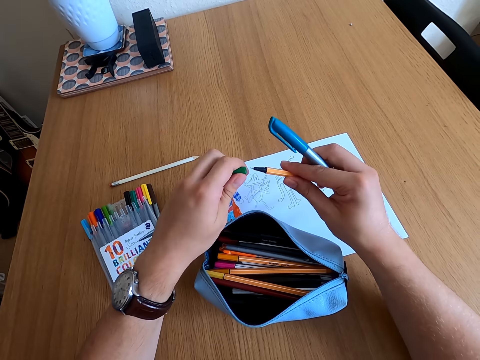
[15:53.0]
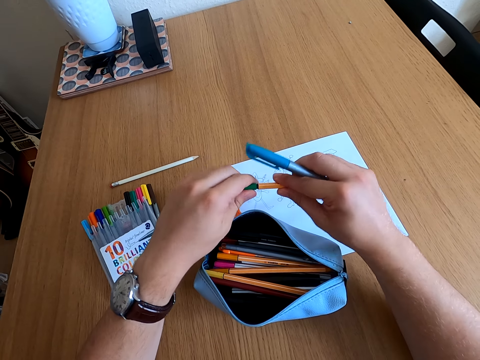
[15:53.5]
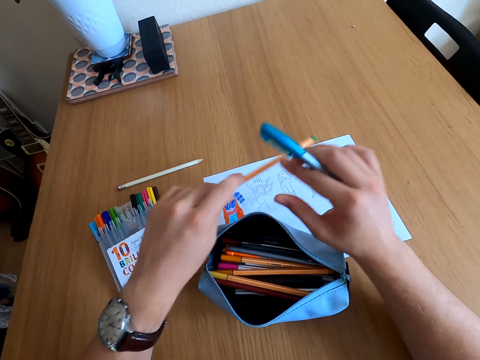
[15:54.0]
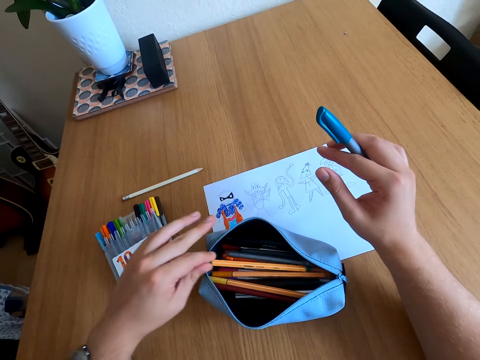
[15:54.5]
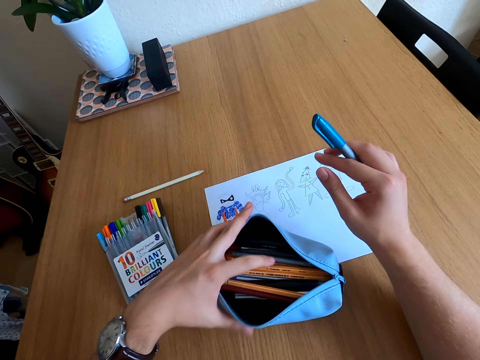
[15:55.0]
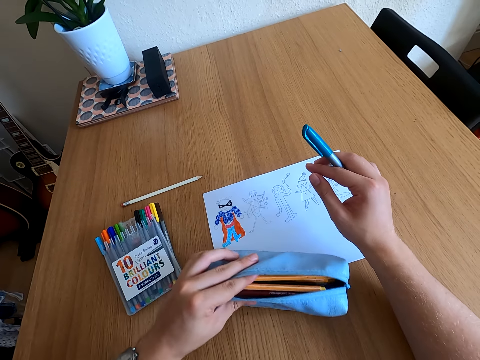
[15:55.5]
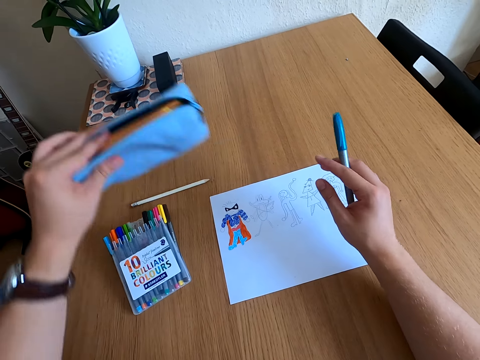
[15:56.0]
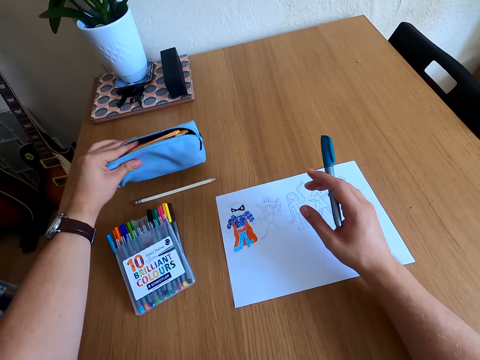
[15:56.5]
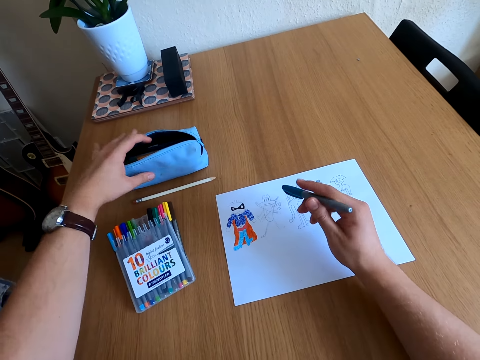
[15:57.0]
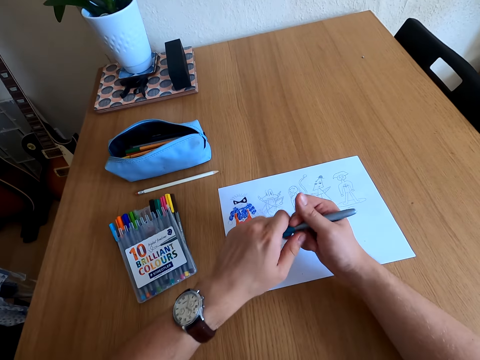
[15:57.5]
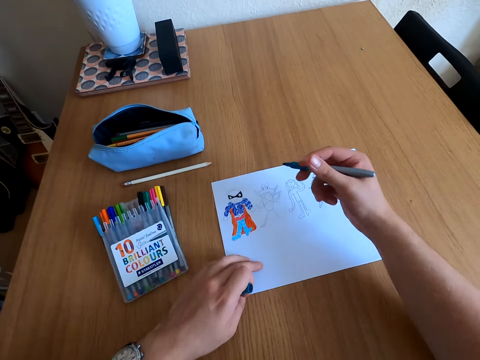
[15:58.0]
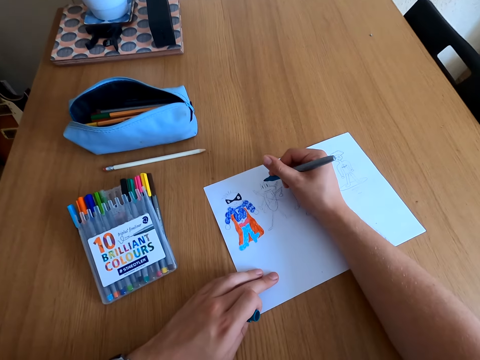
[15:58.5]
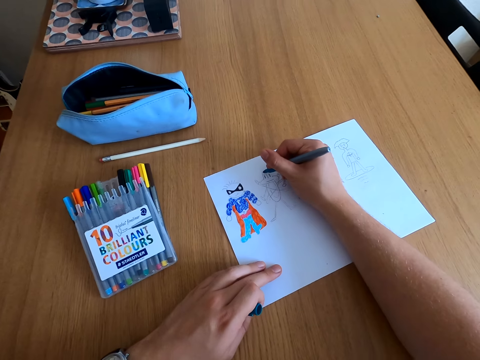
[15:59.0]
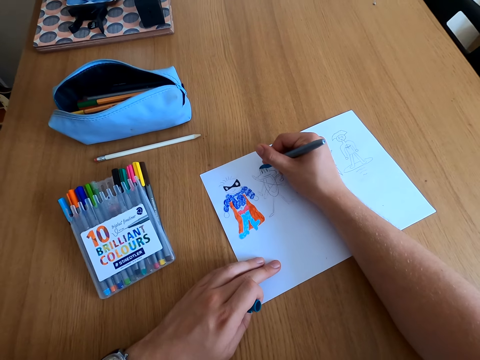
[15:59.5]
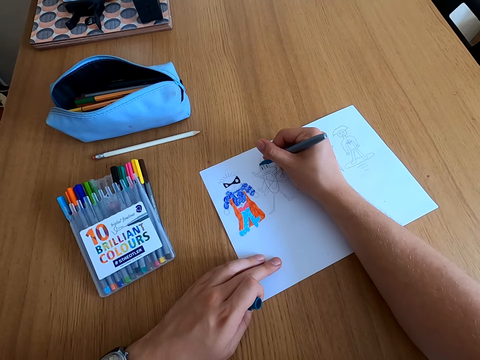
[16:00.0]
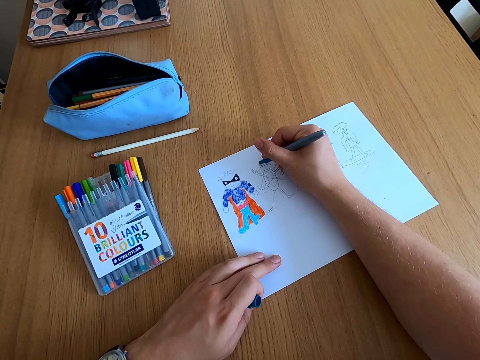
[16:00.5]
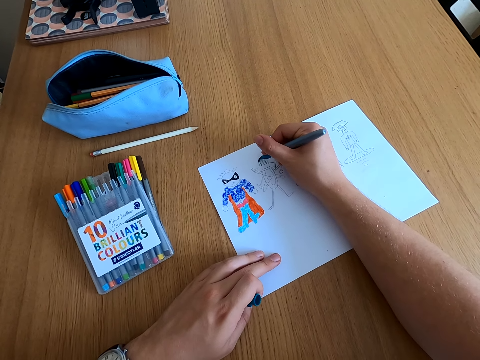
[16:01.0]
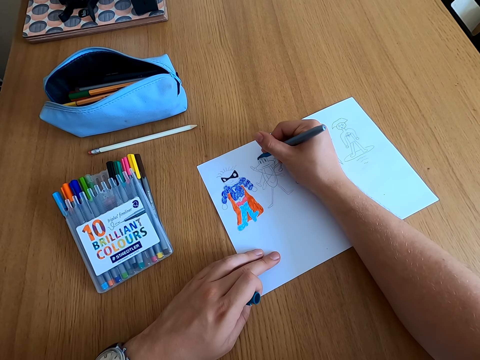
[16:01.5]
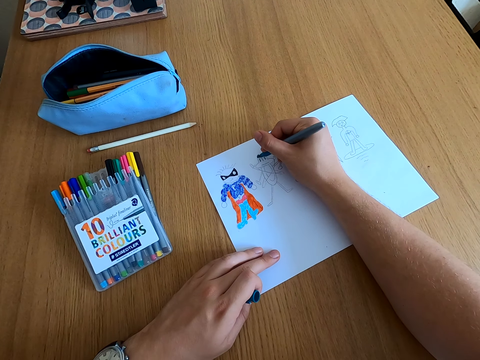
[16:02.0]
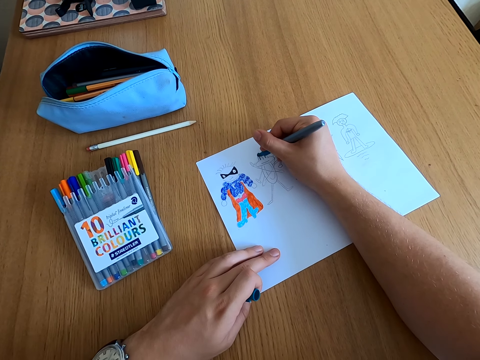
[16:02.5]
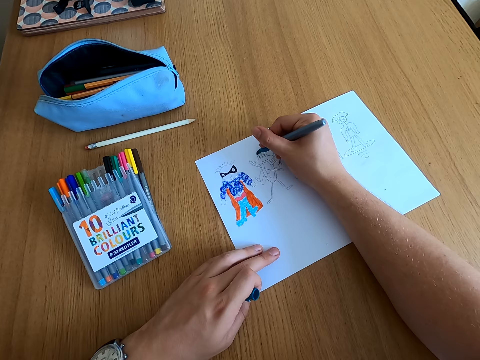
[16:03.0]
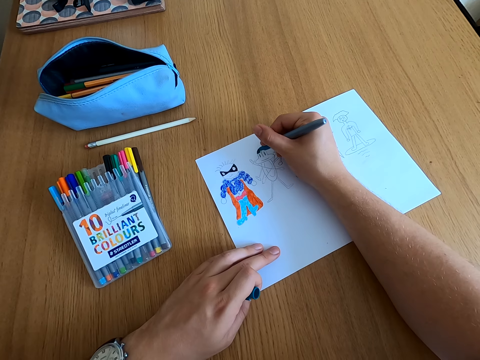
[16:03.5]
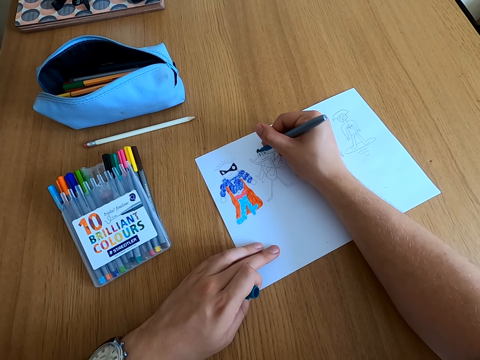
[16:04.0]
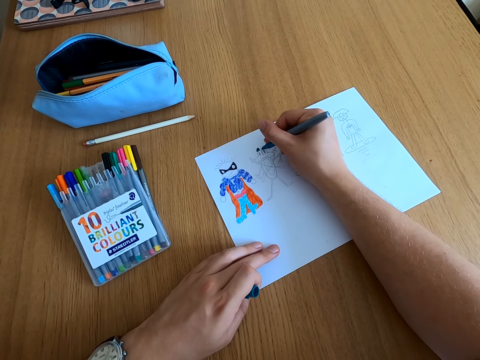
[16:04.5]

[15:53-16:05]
The camera wearer closes the color pen lid and places the pen in the pouch bag. They pick up the pouch bag and place the pouch bag on the table. They open the color pen lid and color the drawing.

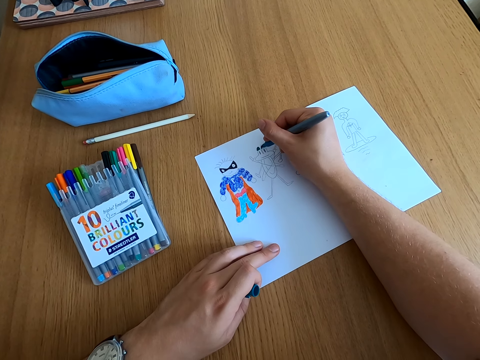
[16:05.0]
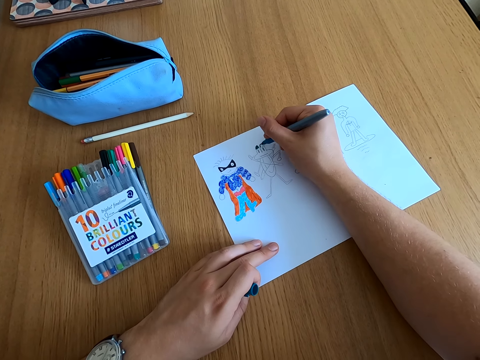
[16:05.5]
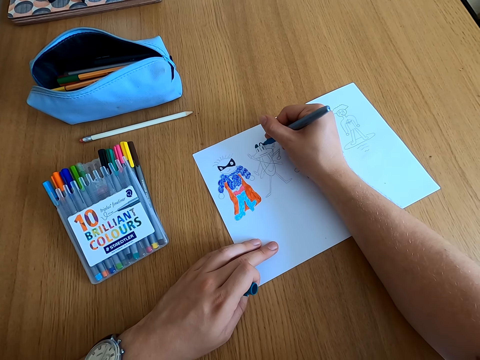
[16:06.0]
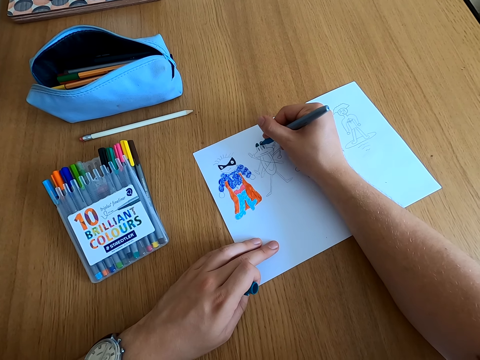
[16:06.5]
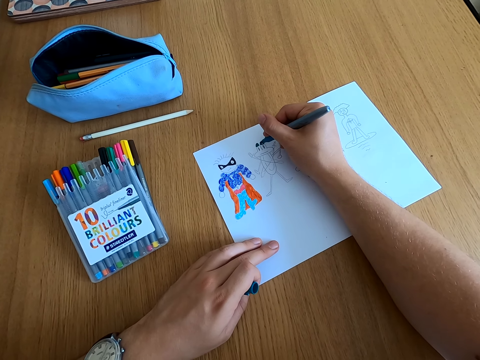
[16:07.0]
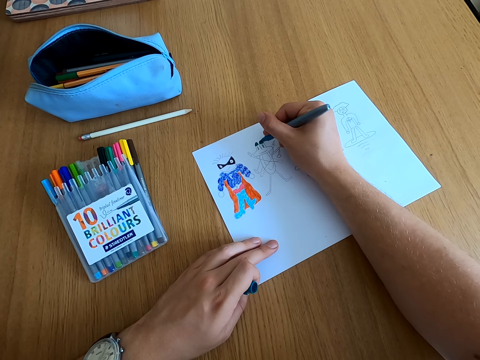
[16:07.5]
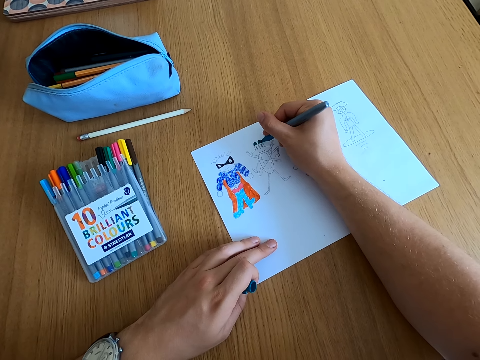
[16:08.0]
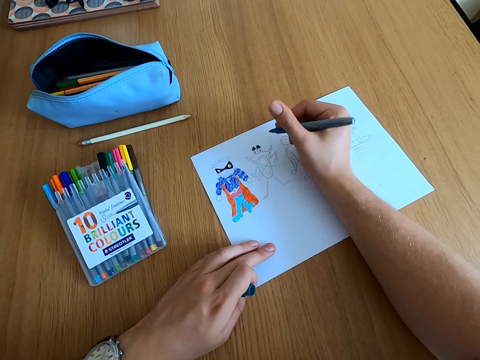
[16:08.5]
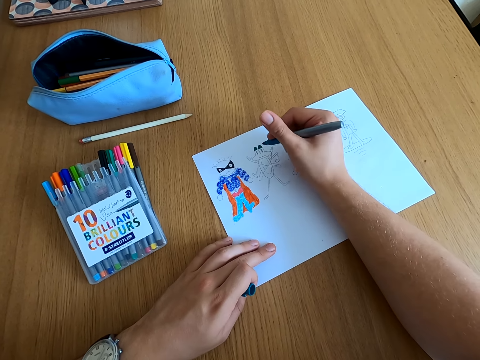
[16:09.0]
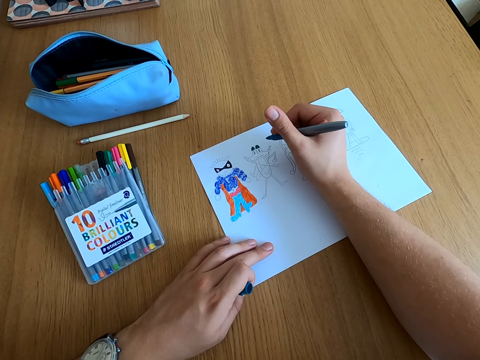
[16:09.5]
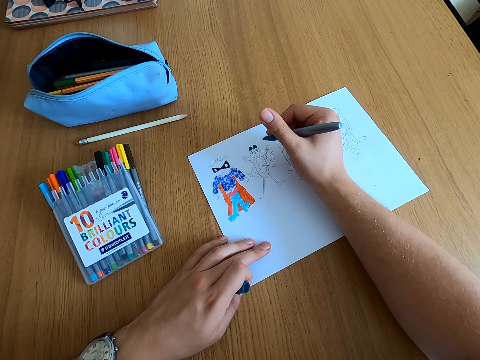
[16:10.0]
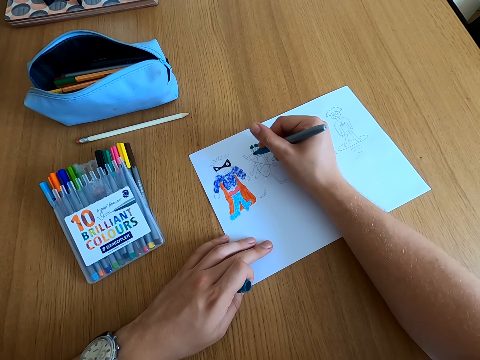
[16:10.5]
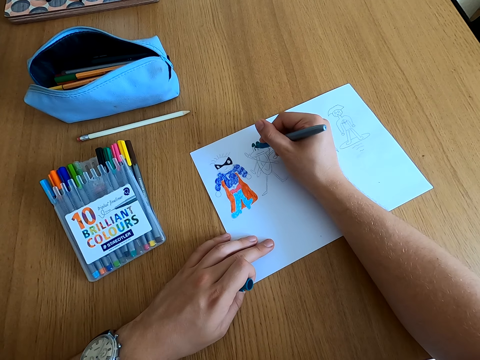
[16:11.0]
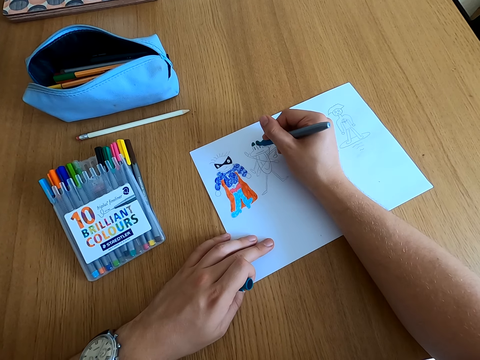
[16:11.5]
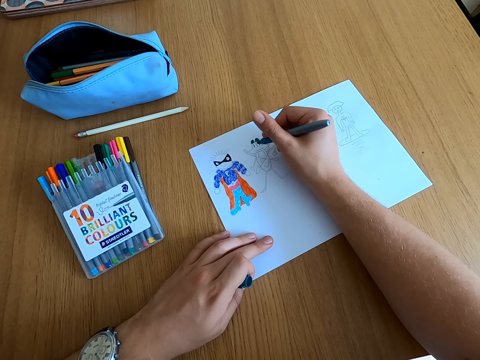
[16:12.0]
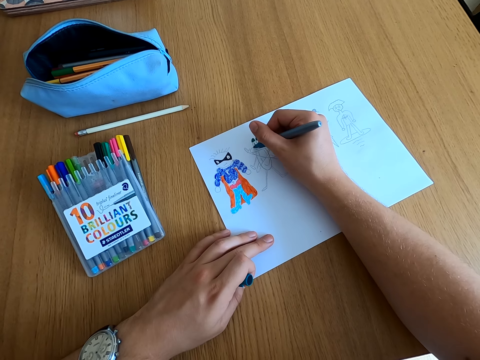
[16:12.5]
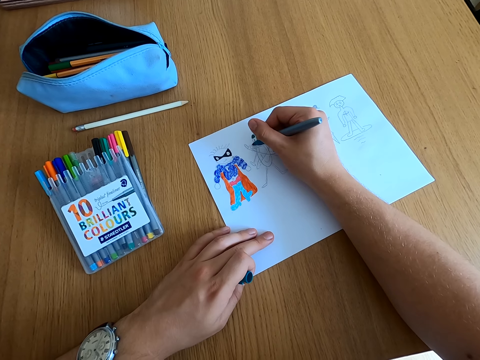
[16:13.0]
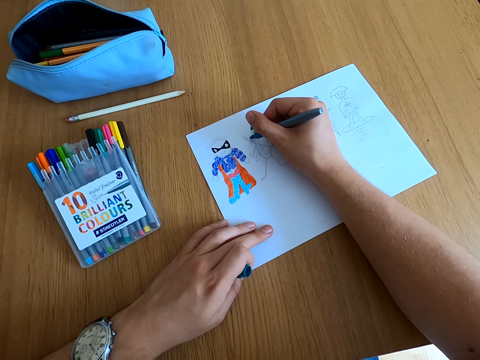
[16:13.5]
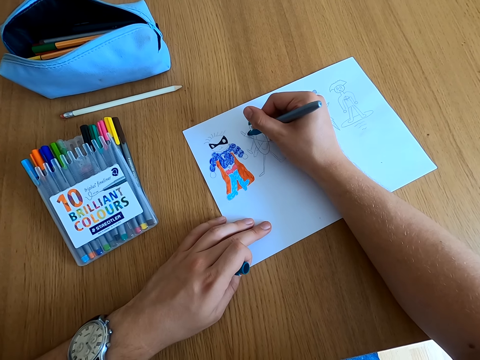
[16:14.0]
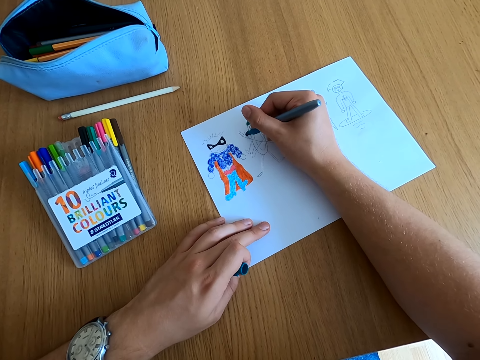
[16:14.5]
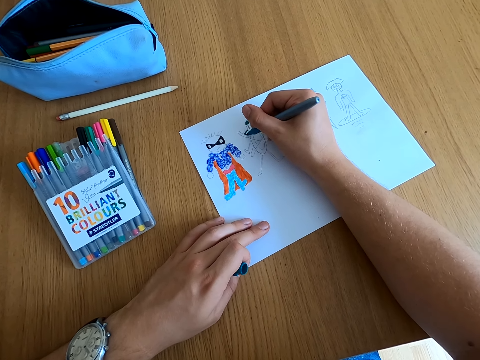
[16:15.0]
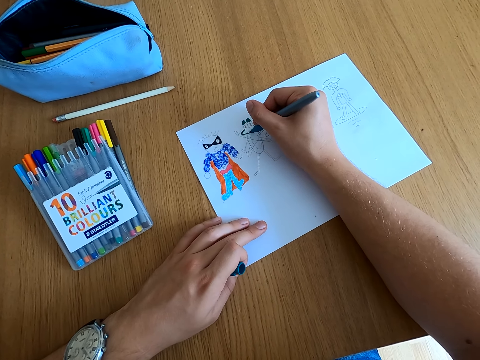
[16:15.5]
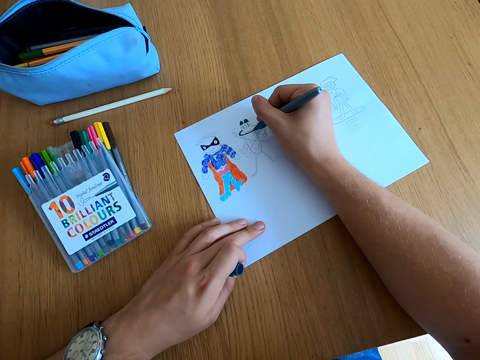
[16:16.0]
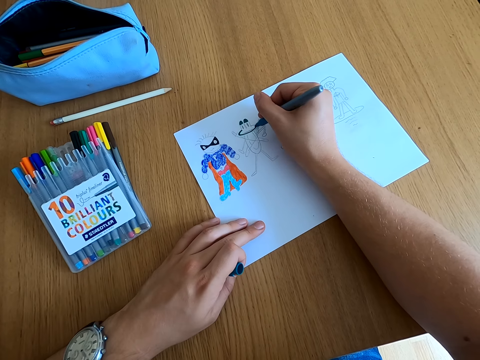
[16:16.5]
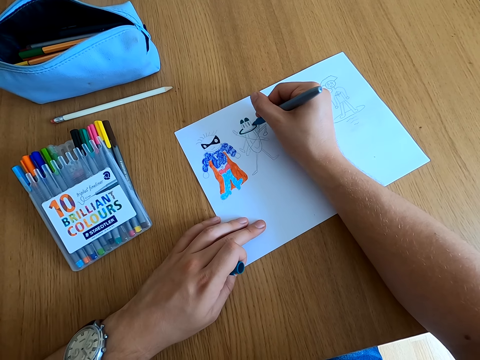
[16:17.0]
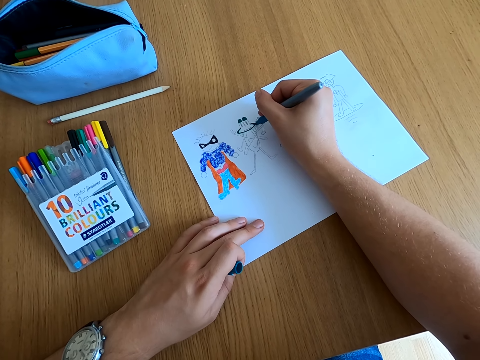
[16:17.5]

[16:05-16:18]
The camera wearer looks at the drawing. They color the drawing.

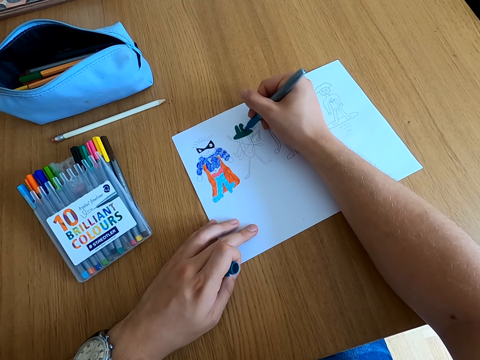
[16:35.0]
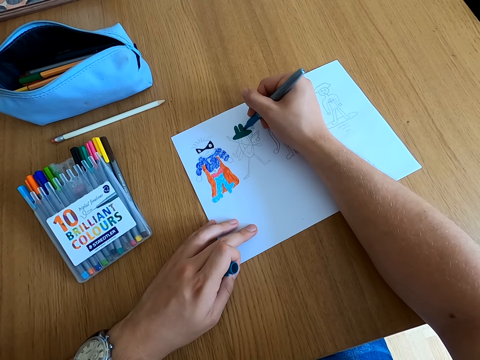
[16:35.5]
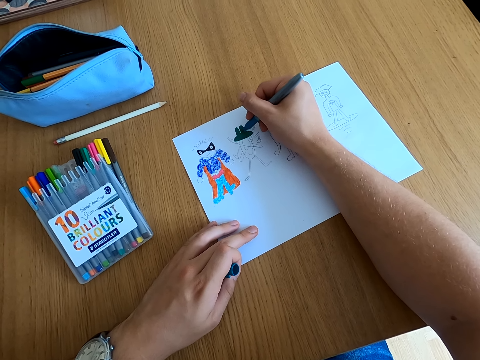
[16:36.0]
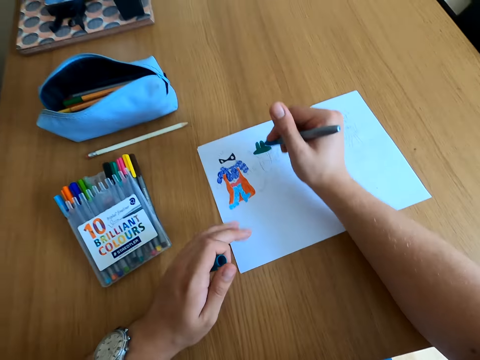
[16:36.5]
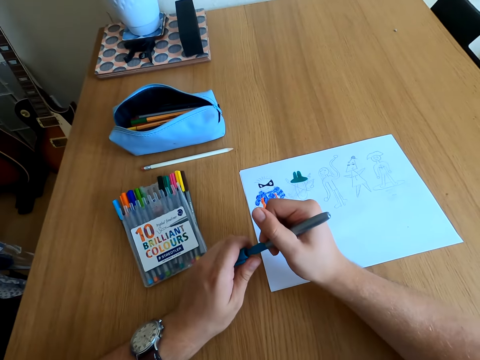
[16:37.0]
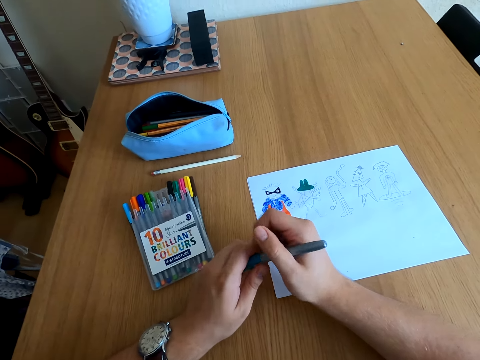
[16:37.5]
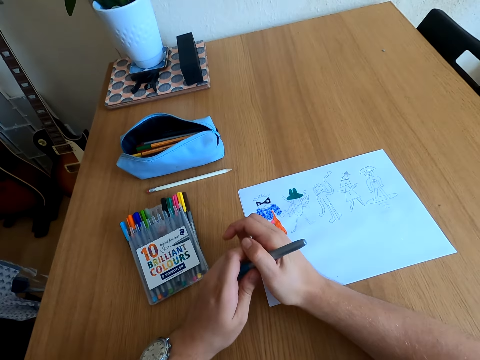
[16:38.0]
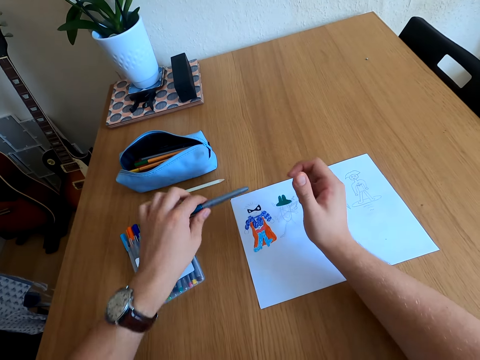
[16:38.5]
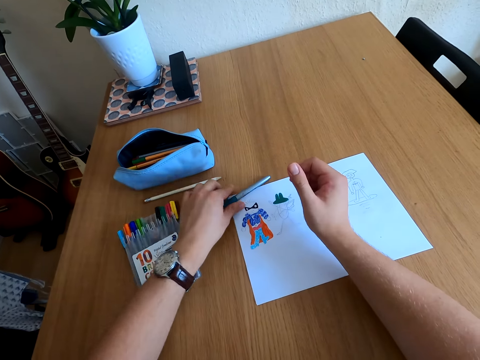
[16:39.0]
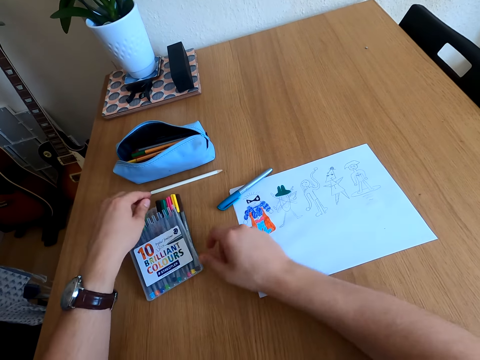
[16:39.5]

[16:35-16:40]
The camera wearer closes the color pen lid and places the color pen on the table.
